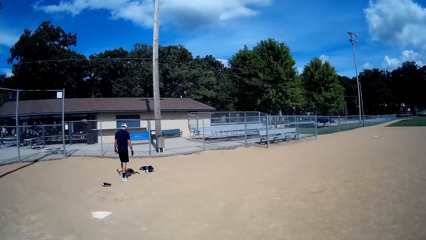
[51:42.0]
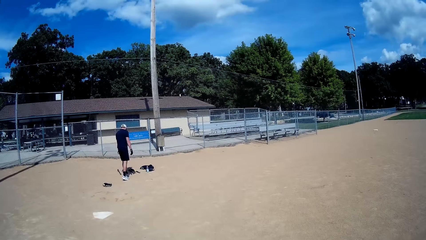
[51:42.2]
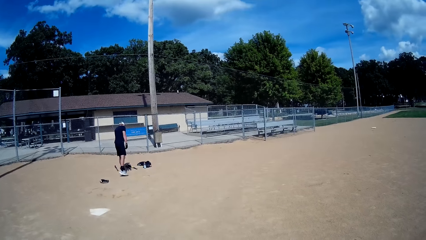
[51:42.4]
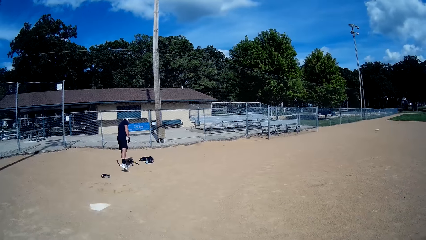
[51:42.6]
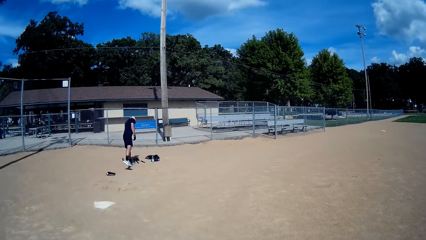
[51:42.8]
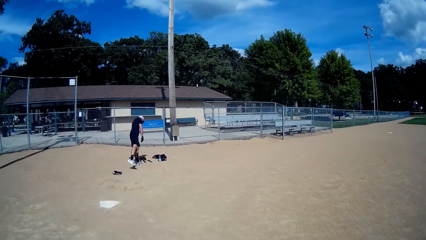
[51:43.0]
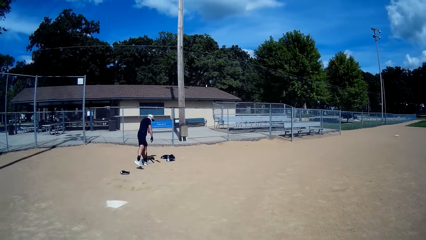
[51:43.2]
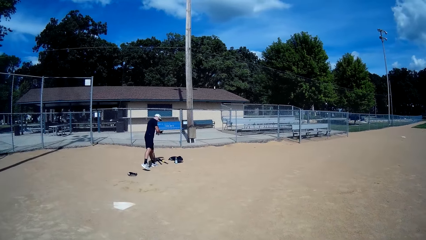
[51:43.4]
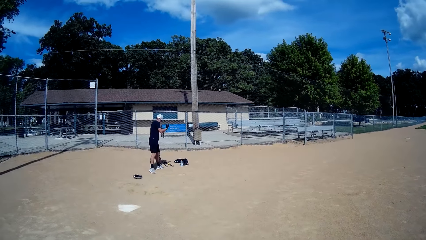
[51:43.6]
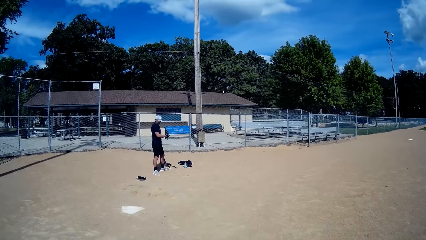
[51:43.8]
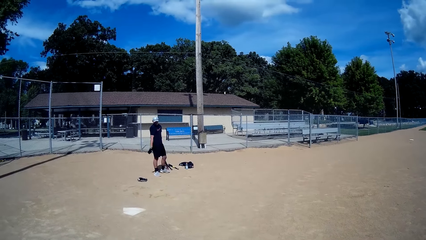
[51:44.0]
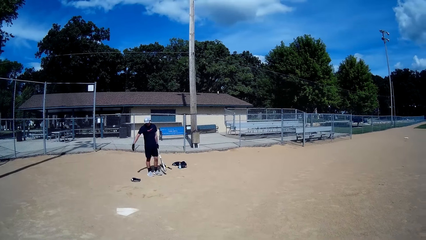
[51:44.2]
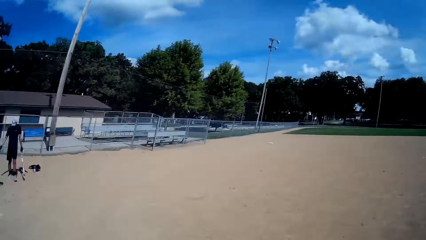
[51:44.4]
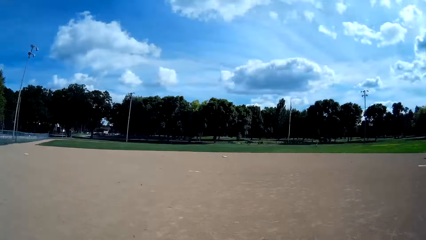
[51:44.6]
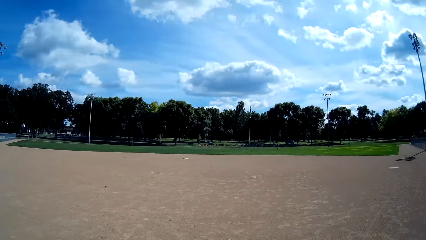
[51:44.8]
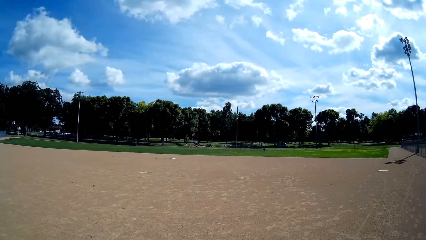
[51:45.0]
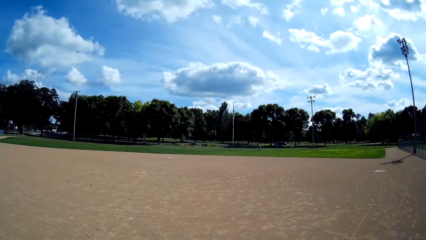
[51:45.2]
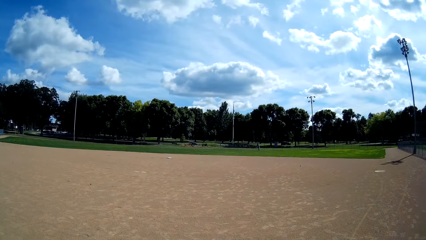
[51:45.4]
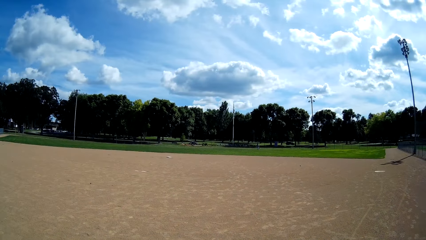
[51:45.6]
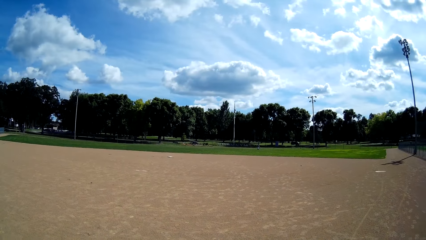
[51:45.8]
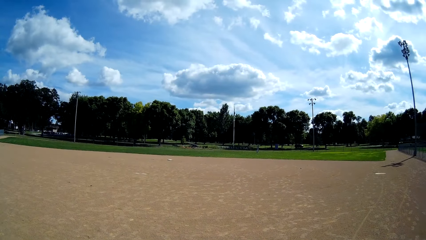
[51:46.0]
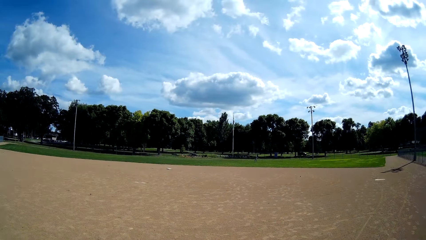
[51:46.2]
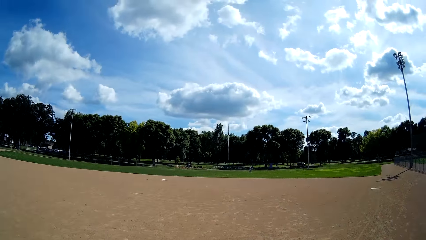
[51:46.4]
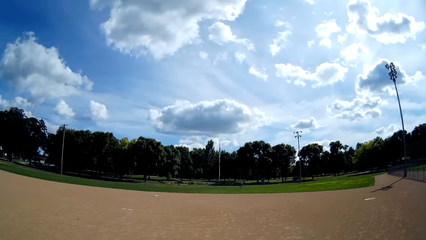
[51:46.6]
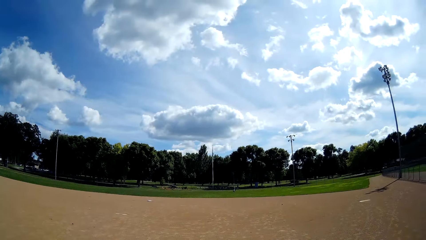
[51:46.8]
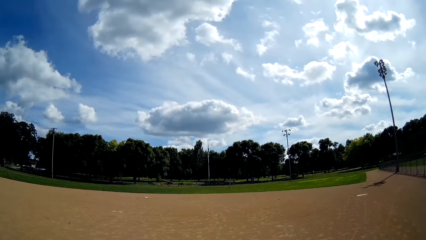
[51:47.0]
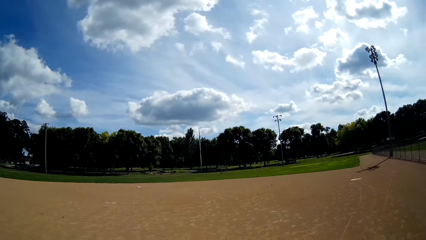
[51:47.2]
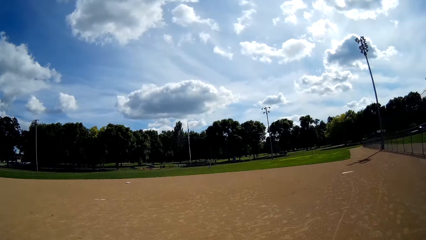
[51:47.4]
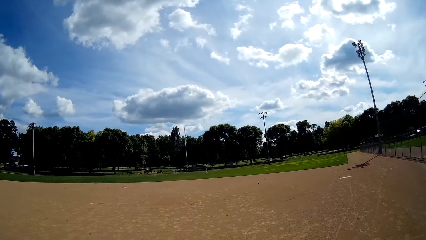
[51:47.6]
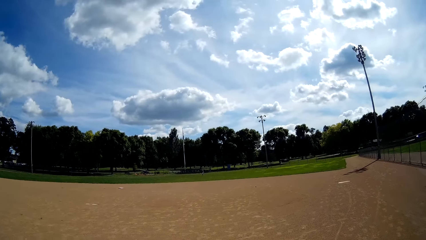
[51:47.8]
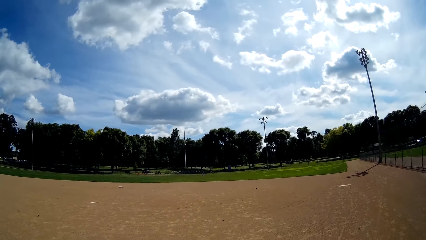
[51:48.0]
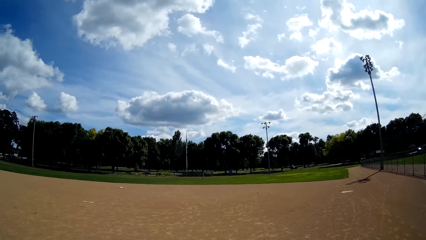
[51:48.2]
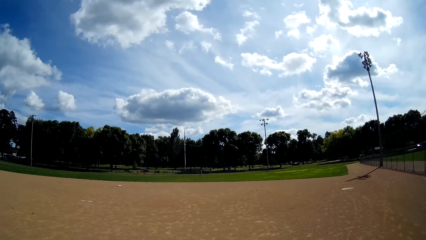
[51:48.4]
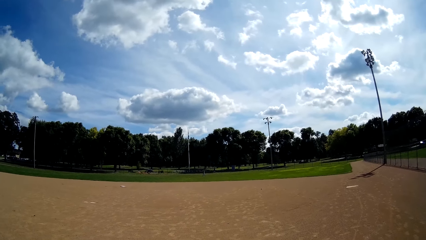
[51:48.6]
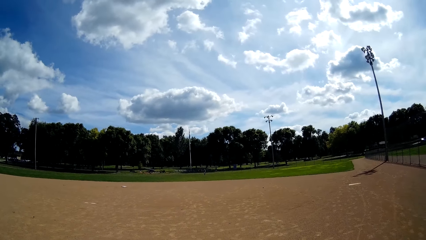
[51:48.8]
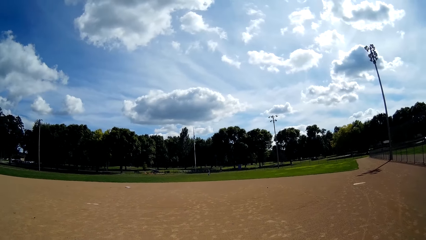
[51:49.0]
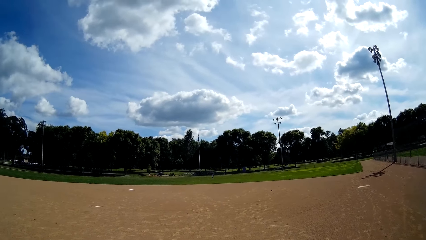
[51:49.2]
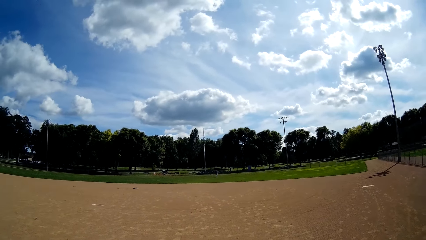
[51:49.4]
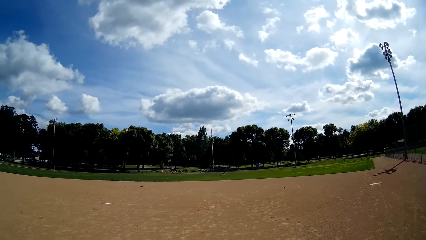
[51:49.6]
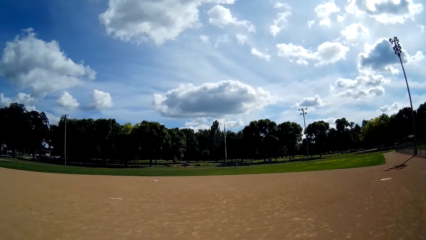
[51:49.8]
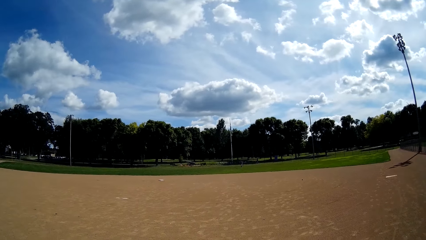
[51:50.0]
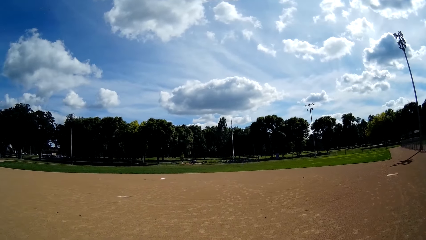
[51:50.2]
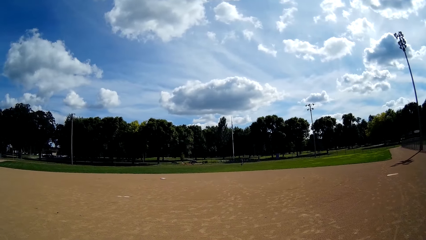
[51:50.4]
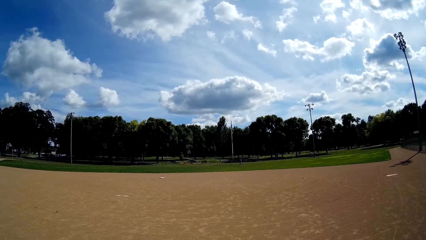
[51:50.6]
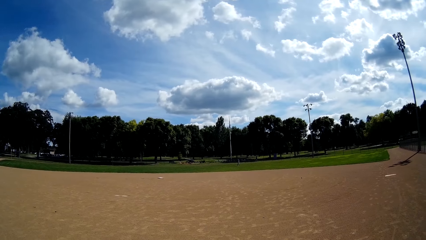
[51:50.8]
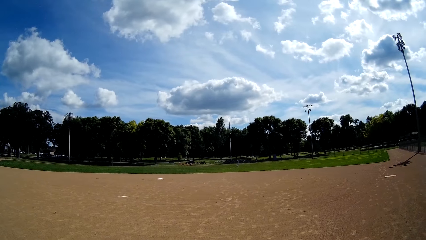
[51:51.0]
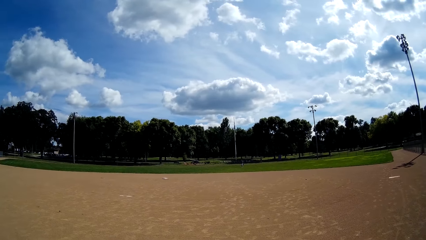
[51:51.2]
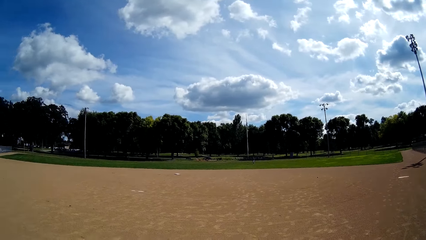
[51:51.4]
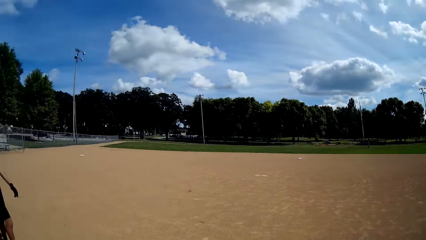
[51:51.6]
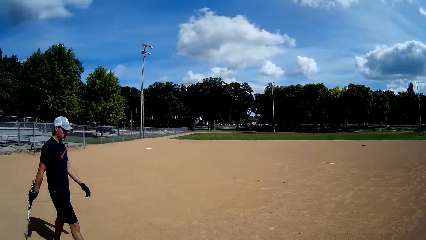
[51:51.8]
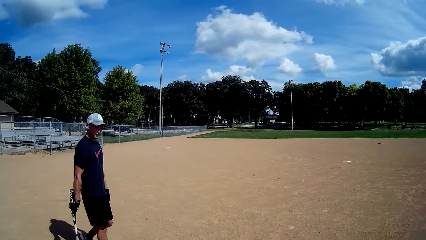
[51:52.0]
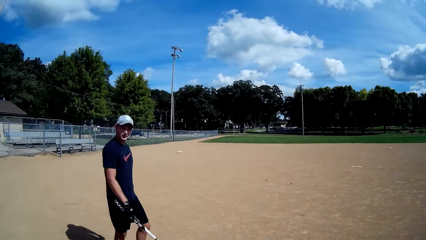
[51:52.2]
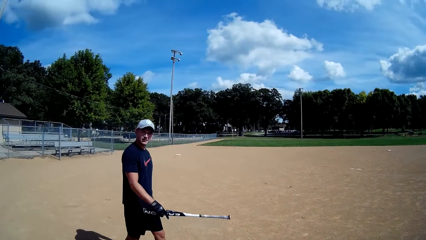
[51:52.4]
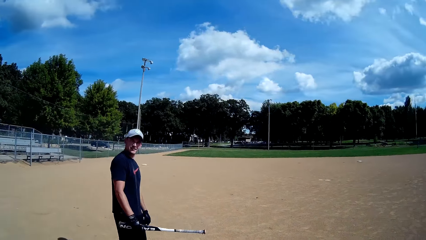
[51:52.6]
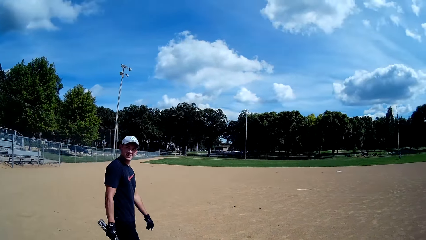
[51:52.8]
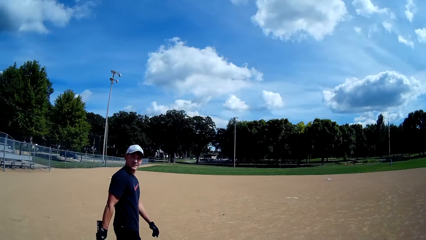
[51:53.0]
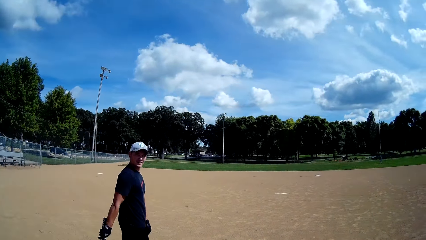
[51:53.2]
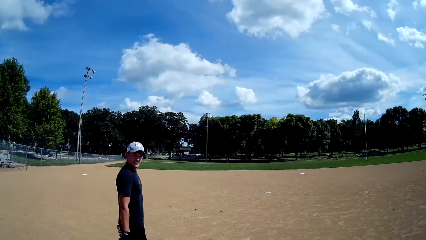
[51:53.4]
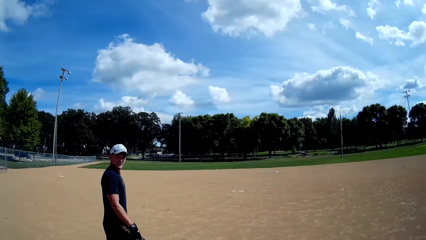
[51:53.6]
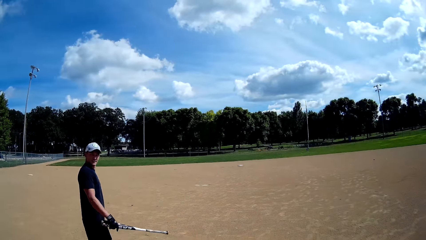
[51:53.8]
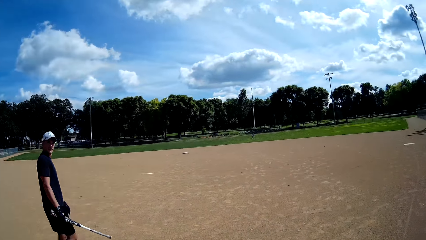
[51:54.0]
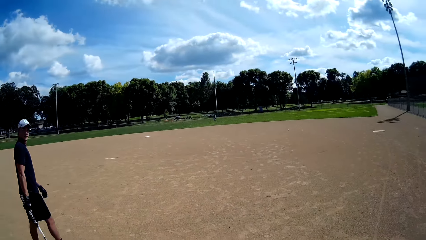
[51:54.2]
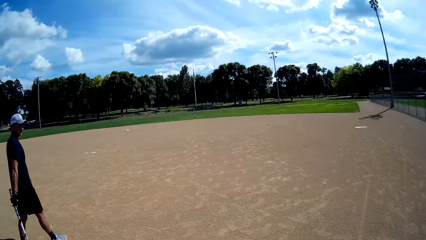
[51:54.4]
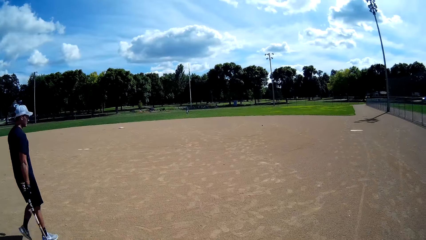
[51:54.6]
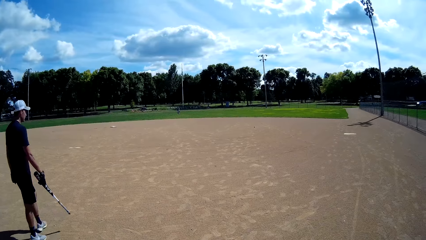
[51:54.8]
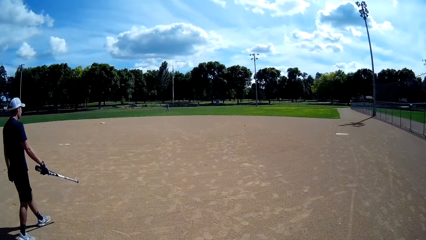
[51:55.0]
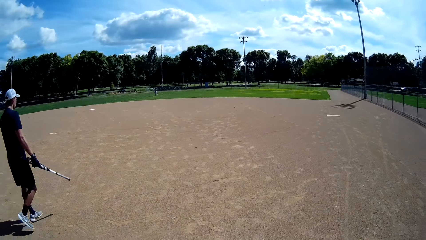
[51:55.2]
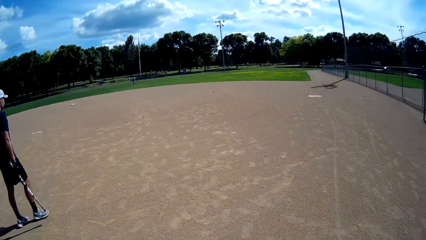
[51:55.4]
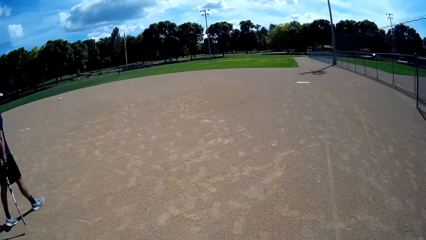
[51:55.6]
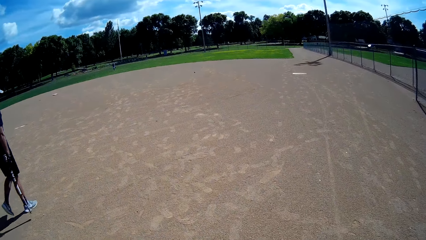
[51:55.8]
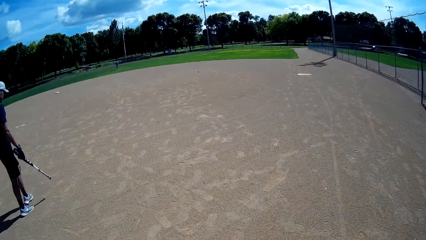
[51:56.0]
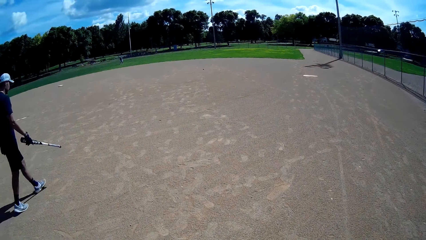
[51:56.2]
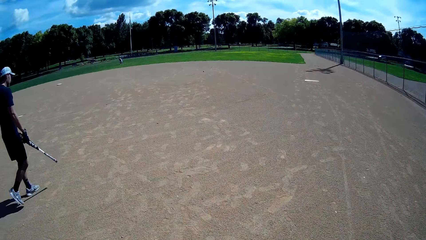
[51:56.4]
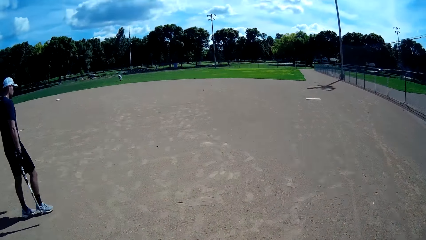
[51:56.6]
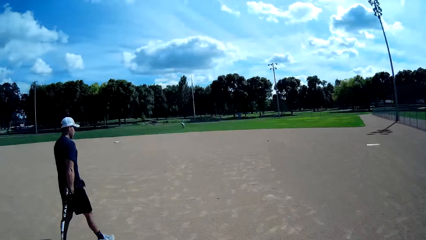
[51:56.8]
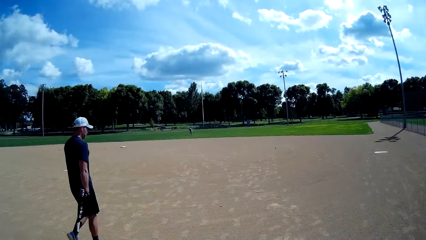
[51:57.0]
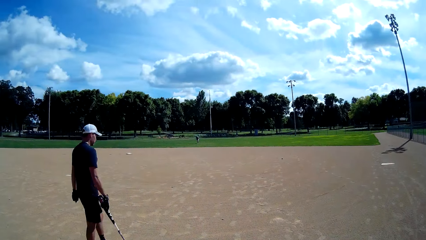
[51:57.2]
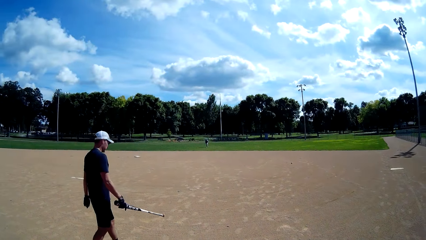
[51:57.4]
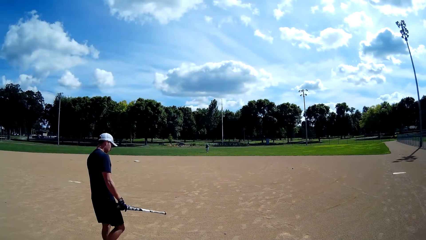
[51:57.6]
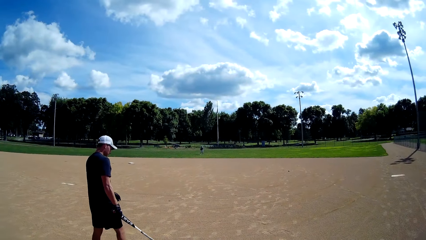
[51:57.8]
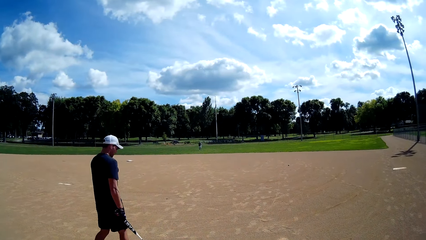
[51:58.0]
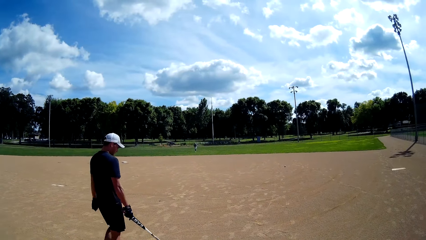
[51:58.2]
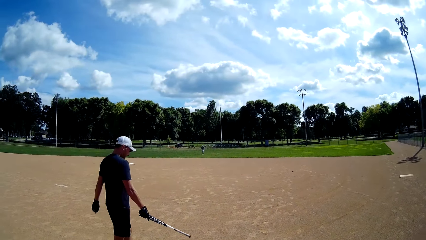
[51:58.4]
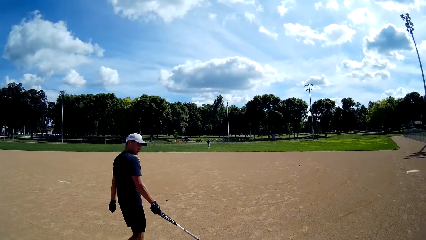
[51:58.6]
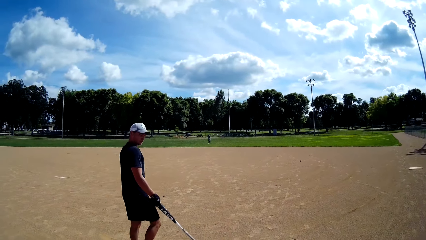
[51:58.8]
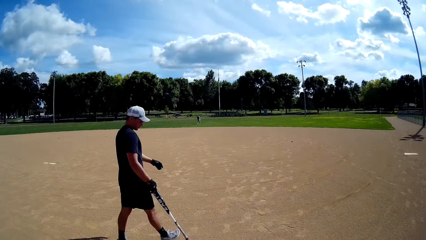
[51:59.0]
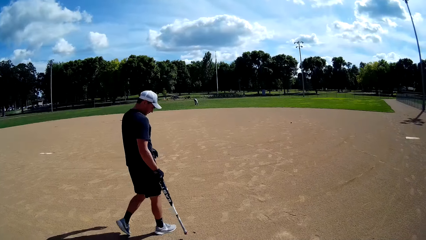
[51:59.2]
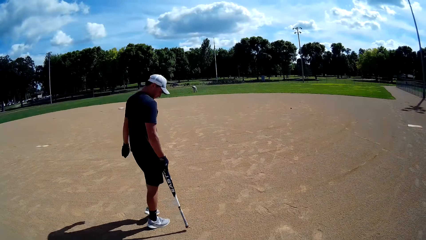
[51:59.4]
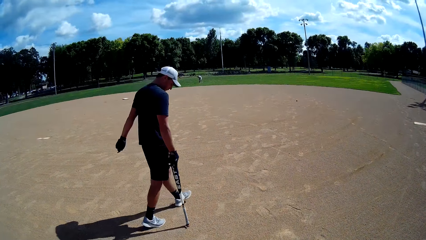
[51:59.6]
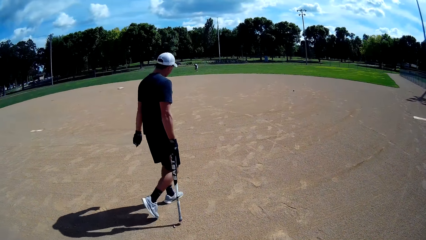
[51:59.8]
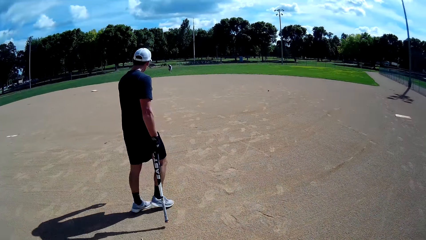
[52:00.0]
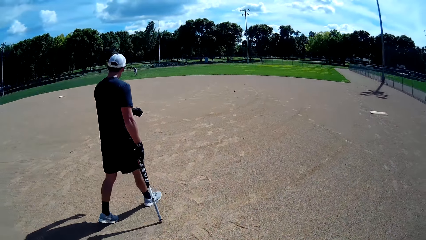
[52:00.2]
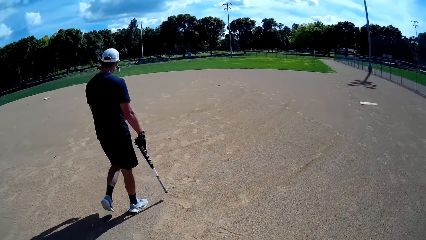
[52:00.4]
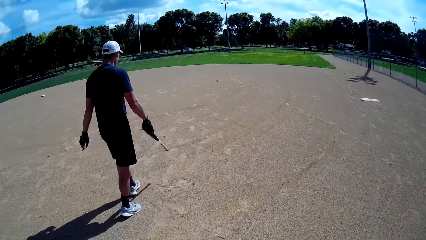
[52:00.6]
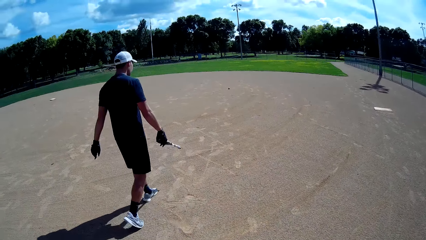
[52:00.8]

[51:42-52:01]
A man bends down. The man replies to the camera wearer, turns around, and stands in the field. The camera wearer asks another man a question. The other man walks in the field. The first man walks towards the other man. The camera wearer communicates with the first man. A man walks in the field. The camera wearer walks in the field.
